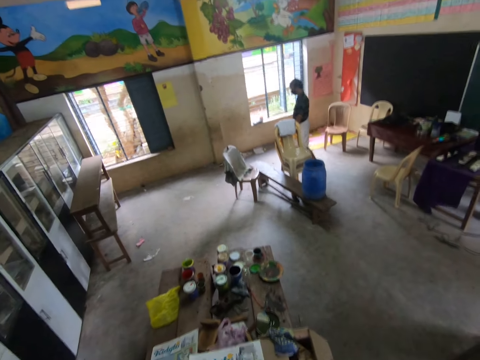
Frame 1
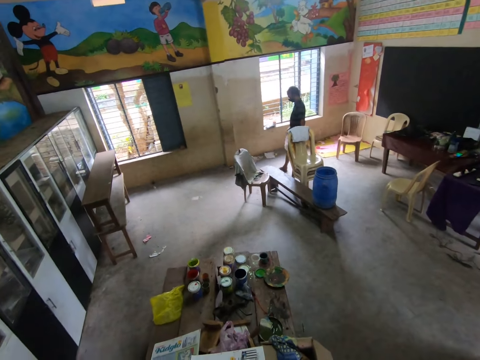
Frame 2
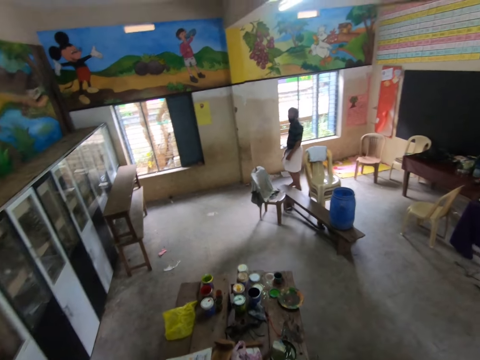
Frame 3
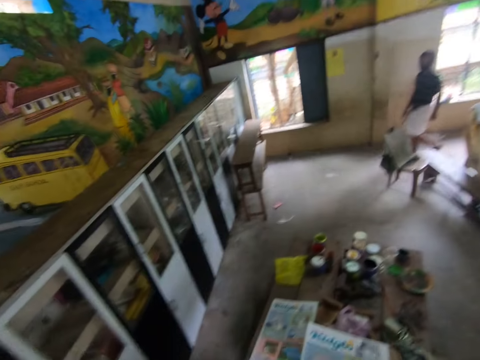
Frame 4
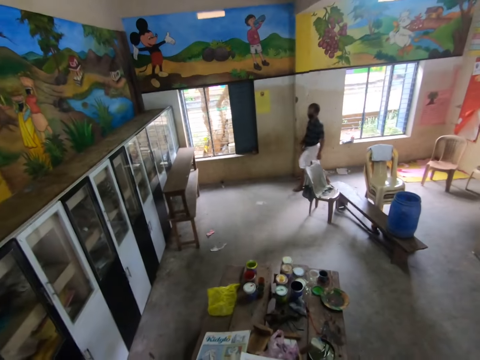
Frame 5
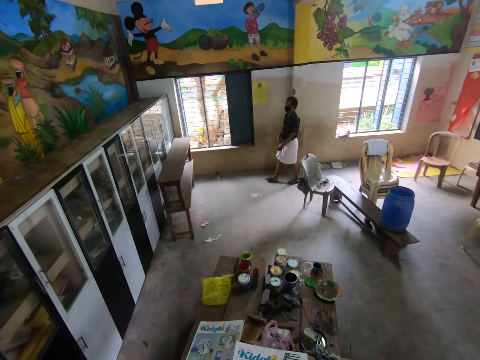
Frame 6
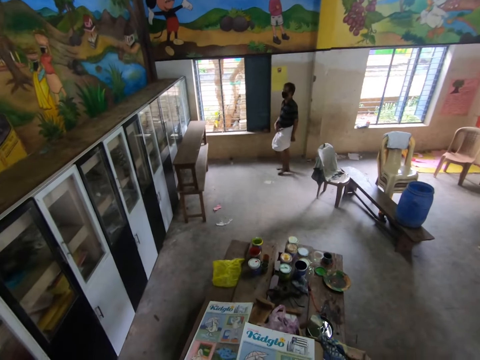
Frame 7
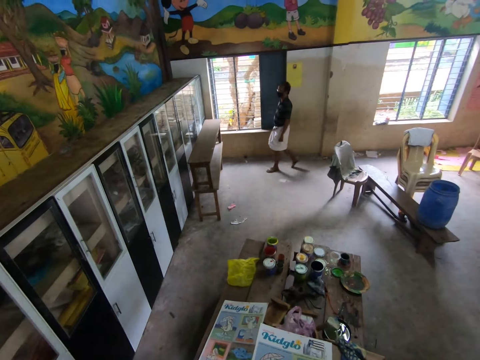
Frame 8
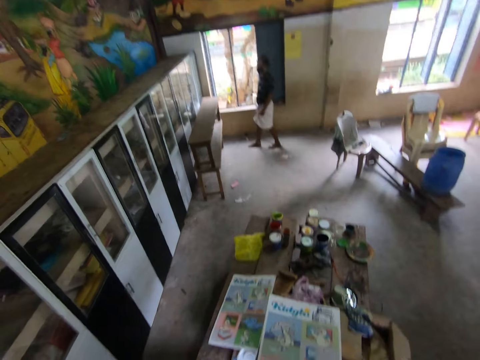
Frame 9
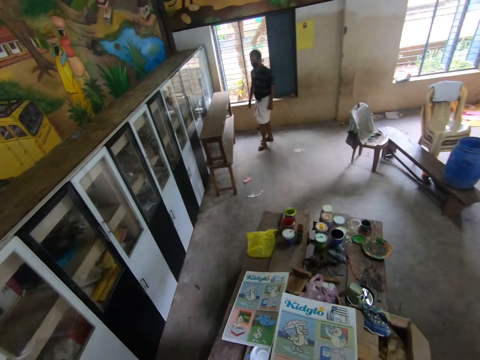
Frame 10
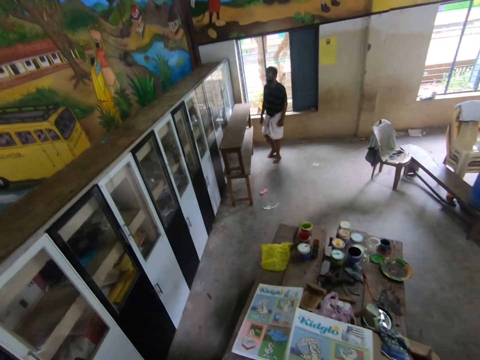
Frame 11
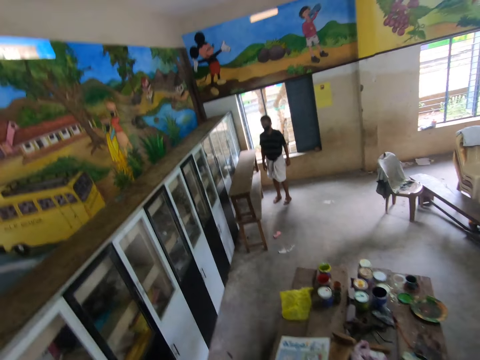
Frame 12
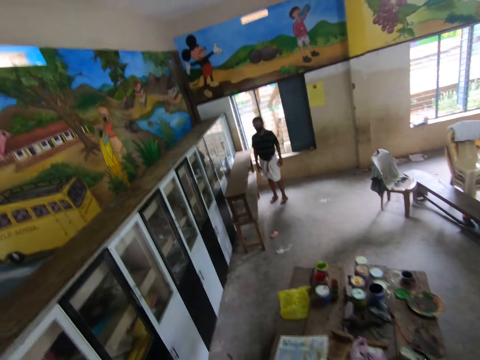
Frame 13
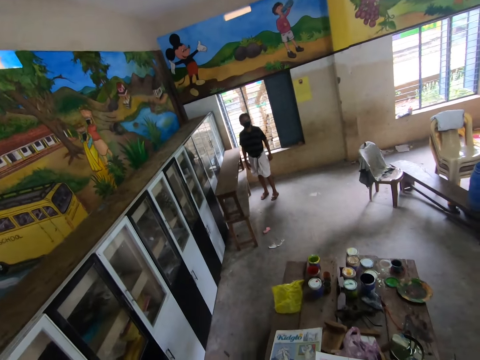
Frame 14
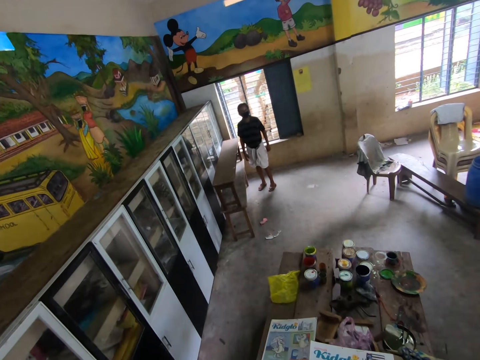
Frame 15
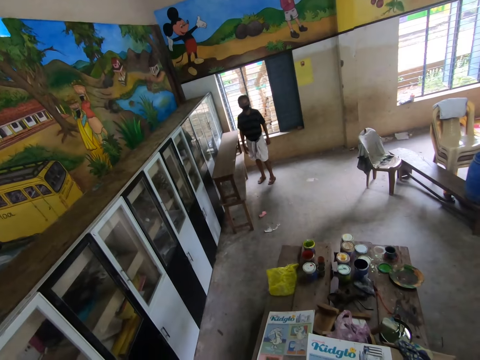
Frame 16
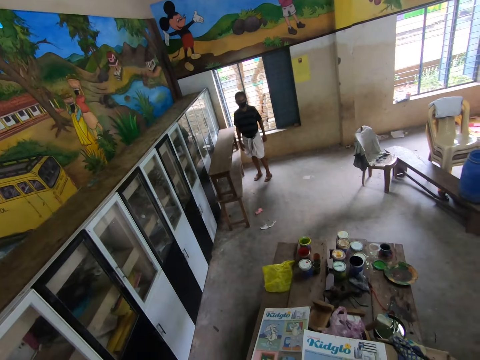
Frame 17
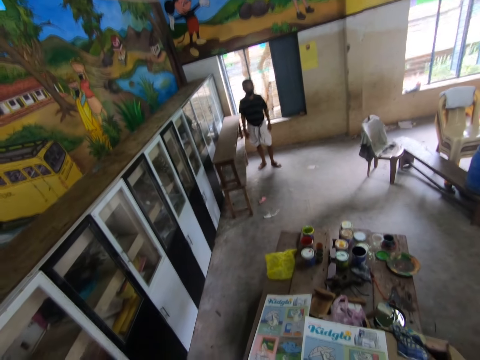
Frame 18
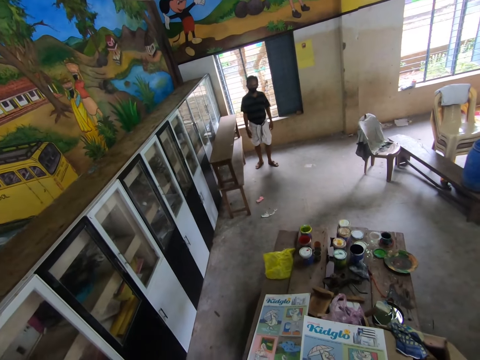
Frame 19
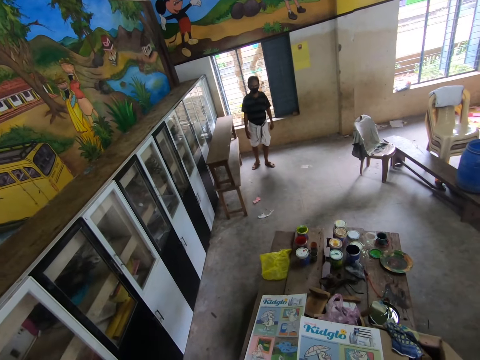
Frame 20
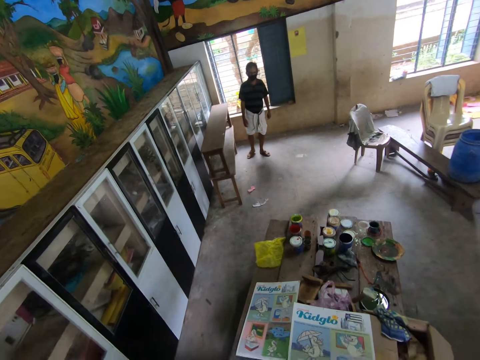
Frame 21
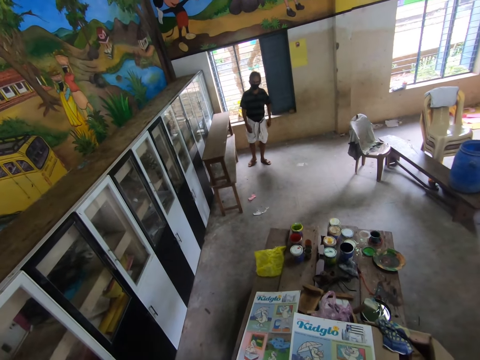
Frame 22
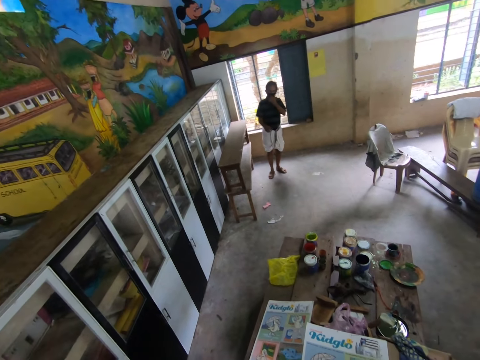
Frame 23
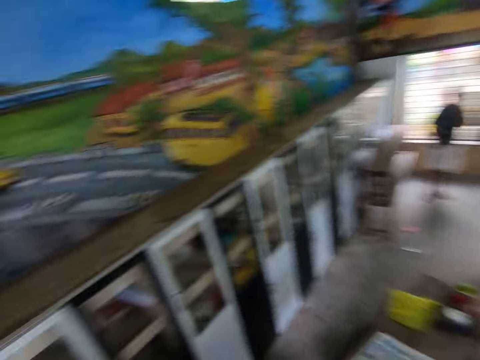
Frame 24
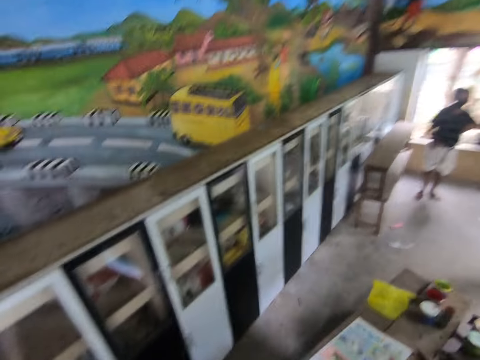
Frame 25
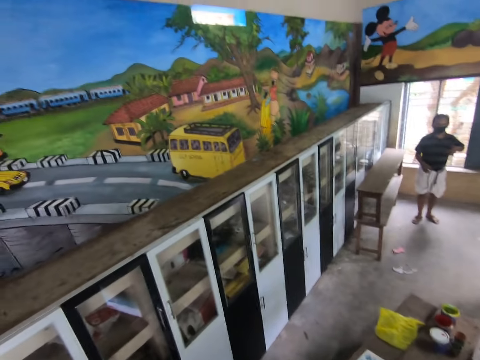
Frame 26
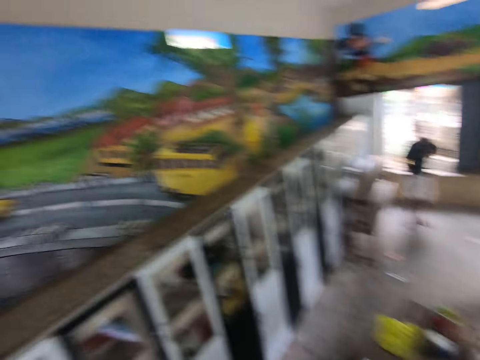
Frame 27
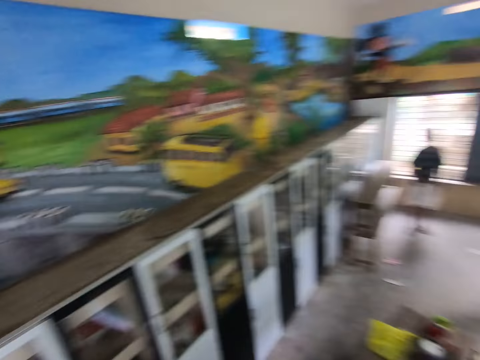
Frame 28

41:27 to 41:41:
A man stands beside the shelf in a room. The man touches the neck. The camera wearer turns around.

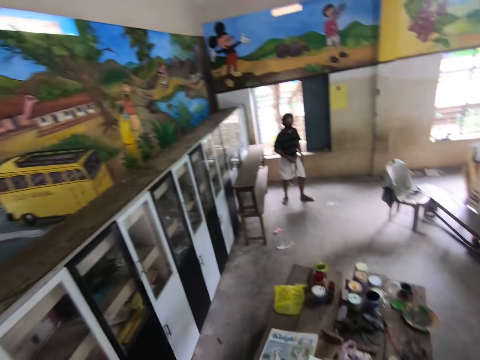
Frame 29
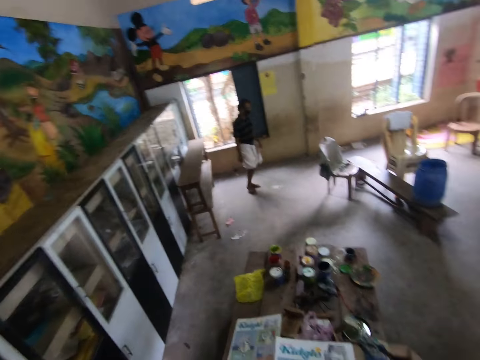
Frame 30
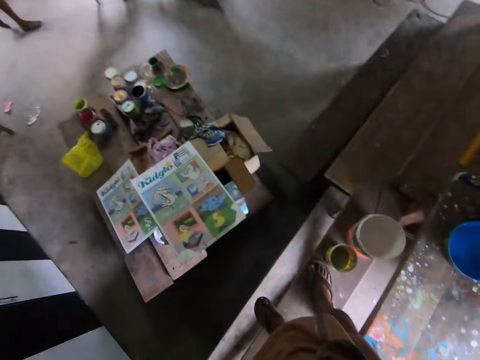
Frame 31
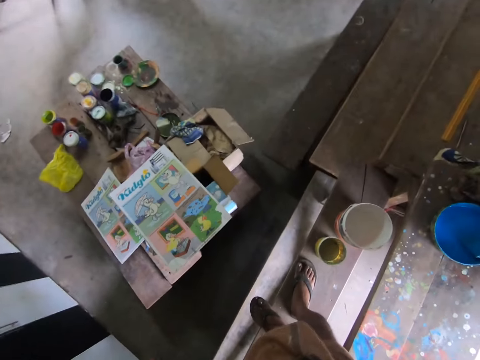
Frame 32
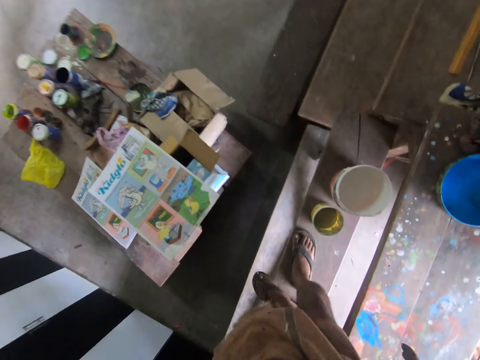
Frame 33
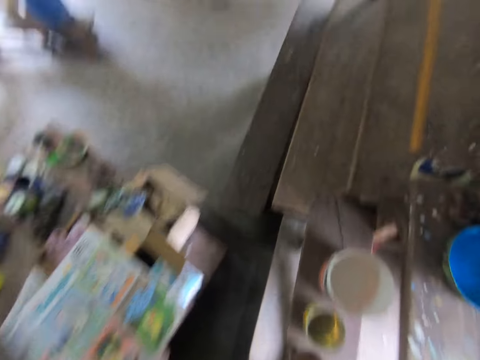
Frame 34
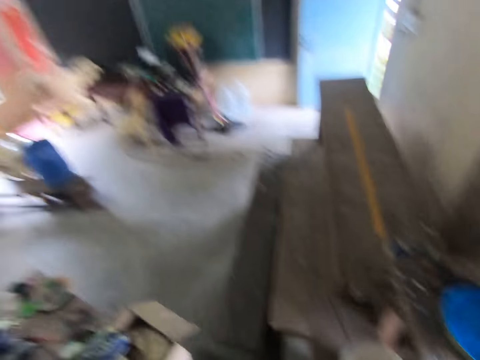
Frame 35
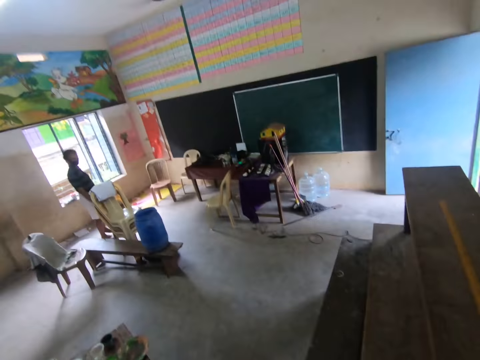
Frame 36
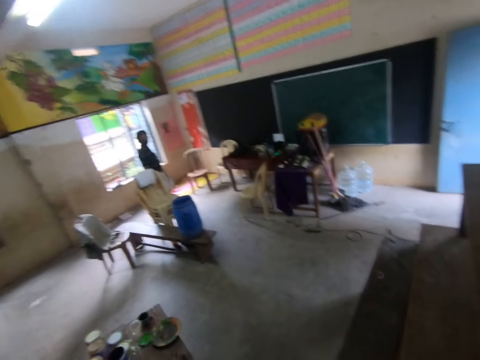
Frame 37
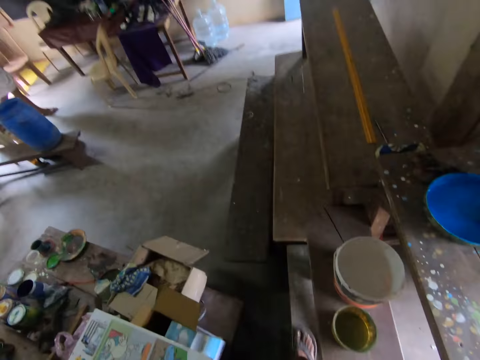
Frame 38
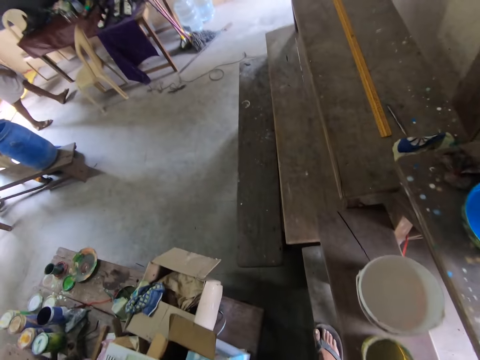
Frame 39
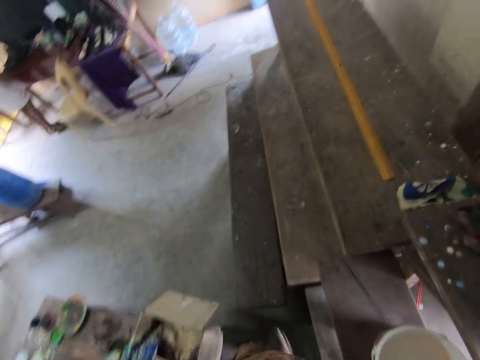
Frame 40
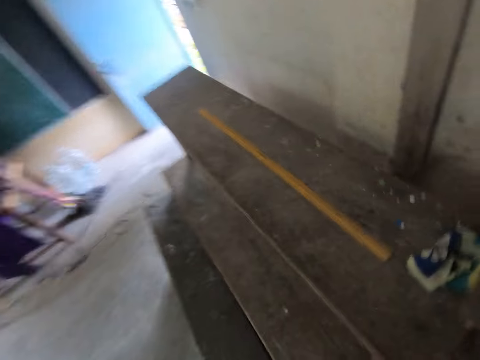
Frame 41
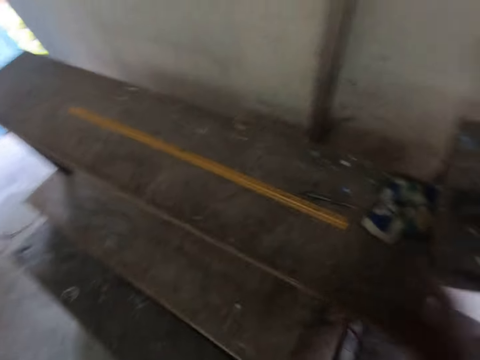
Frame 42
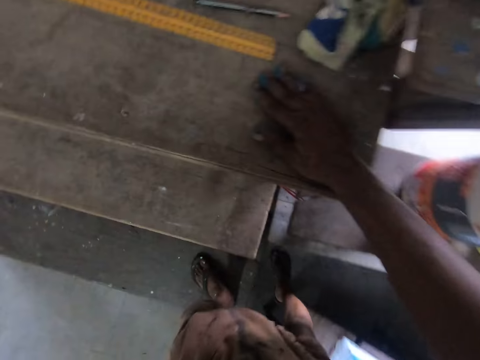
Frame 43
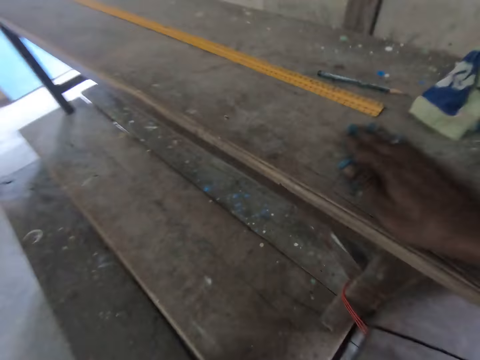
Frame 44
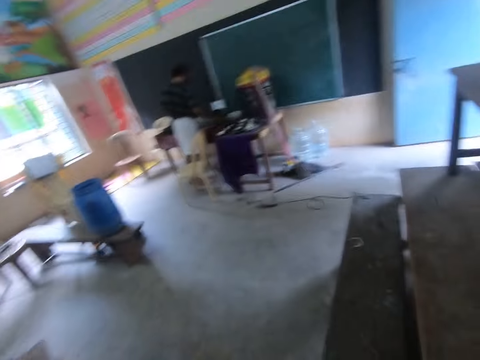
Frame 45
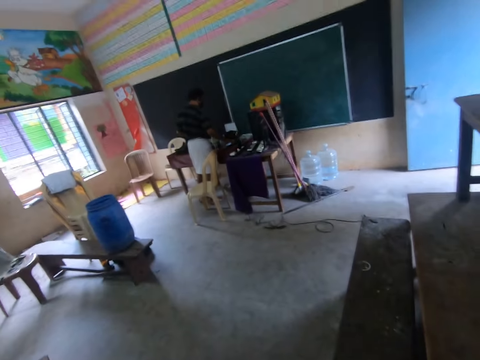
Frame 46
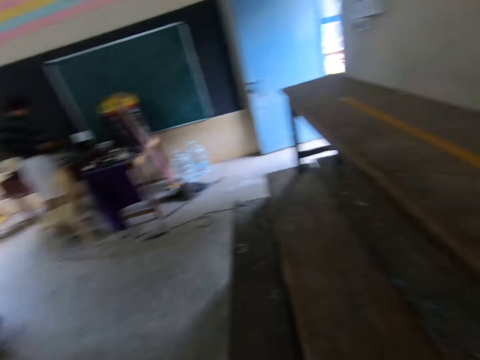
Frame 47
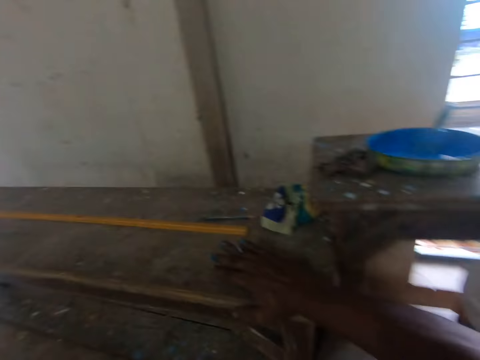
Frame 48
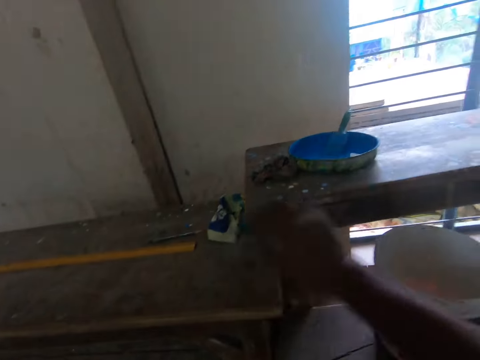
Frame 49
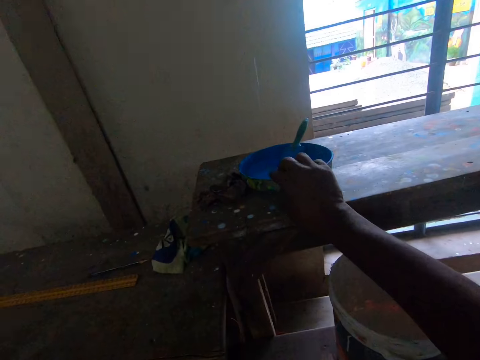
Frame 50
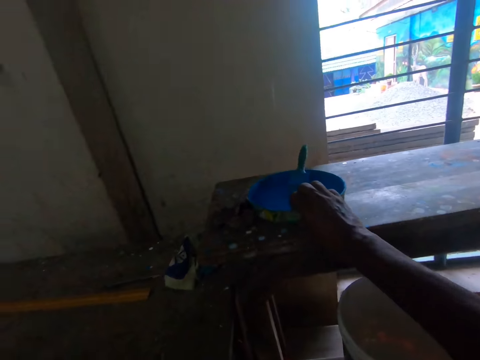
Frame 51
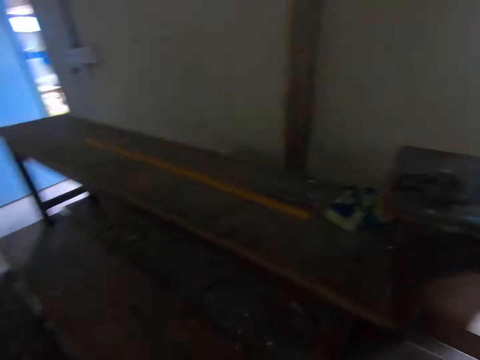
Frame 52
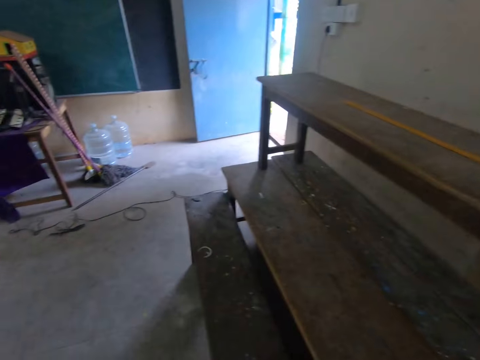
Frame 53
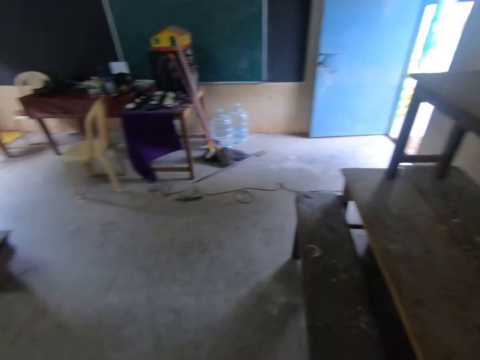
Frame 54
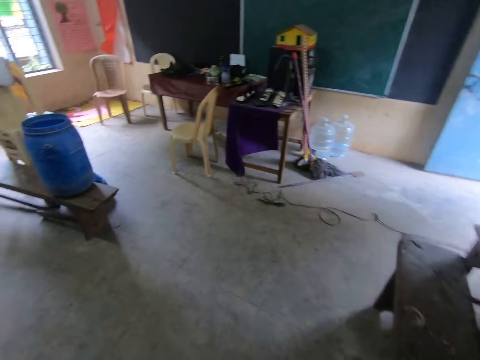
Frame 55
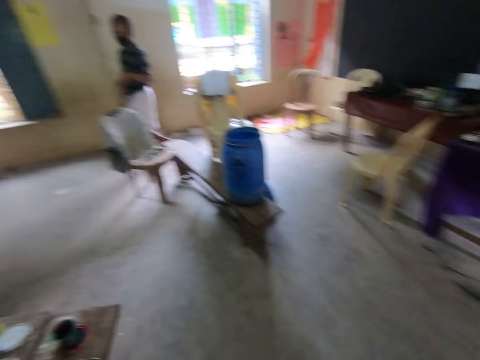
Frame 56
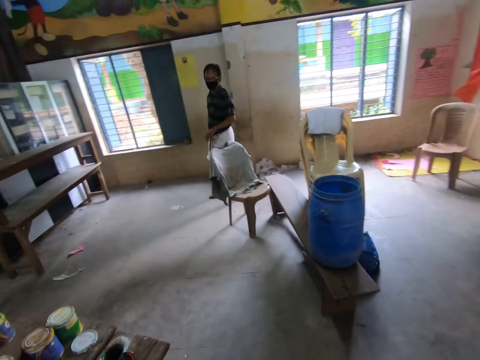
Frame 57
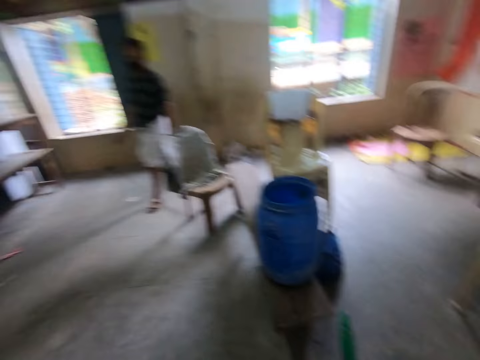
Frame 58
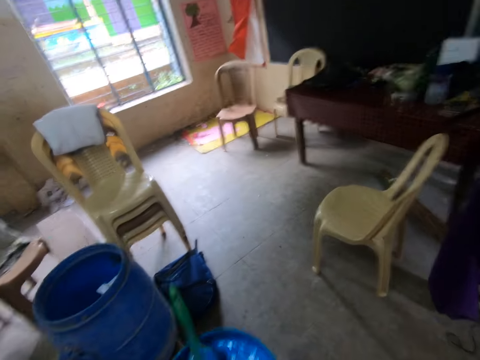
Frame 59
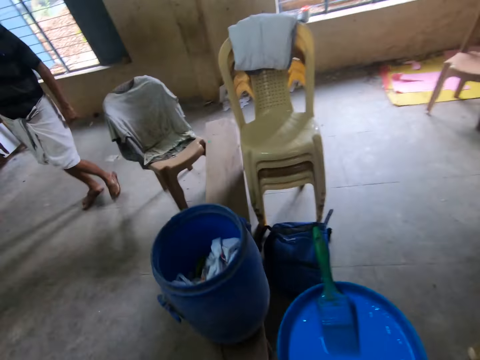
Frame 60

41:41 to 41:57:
A man walks in the room. The camera wearer looks below. They descend a bench. They step on the floor. The man walks in the room. The camera wearer walks towards the timber. They place a hand on the bench. They go up on the timber. They look around. They put a hand on the timber. They pick up the tin. They turn around. They walk in the room.
